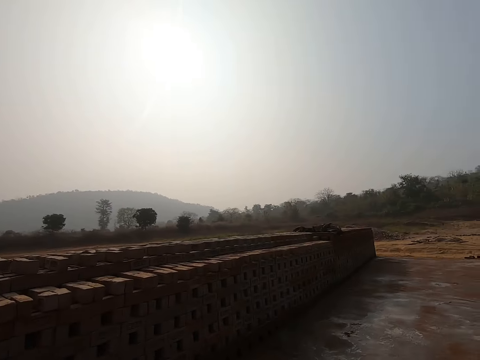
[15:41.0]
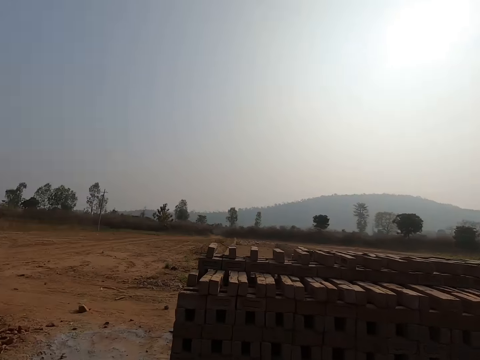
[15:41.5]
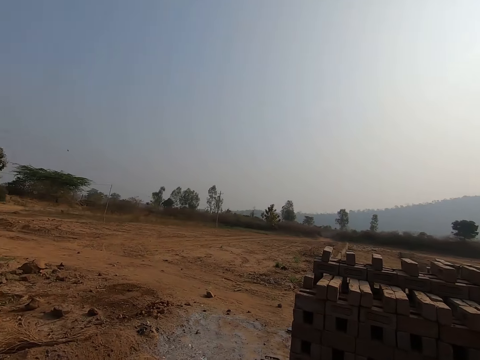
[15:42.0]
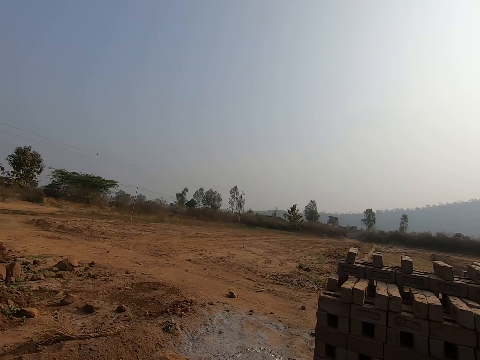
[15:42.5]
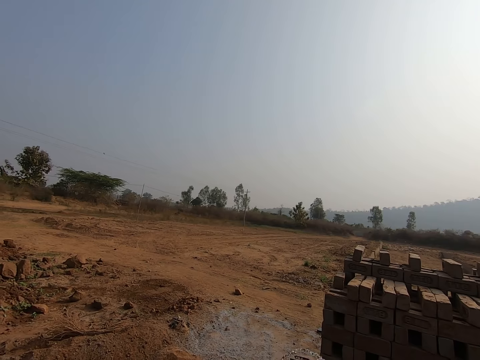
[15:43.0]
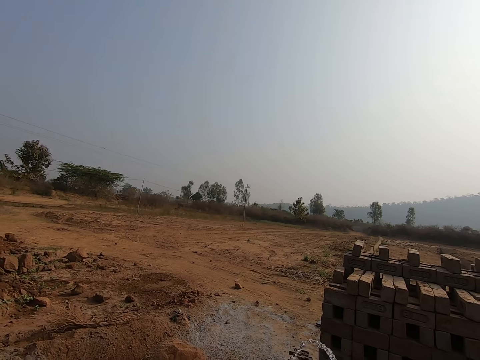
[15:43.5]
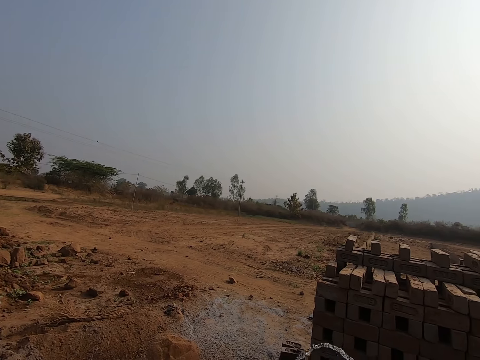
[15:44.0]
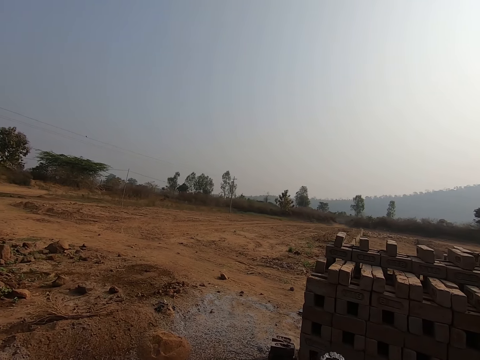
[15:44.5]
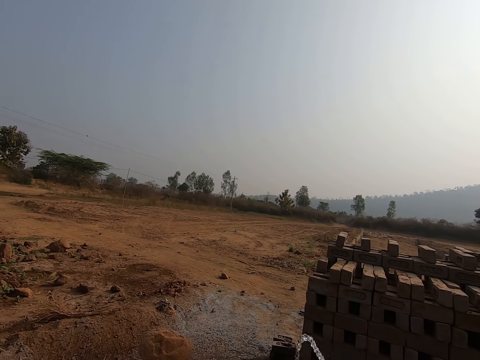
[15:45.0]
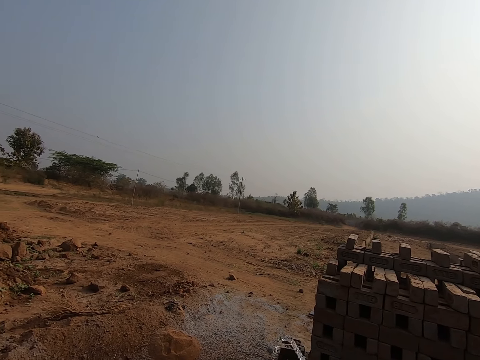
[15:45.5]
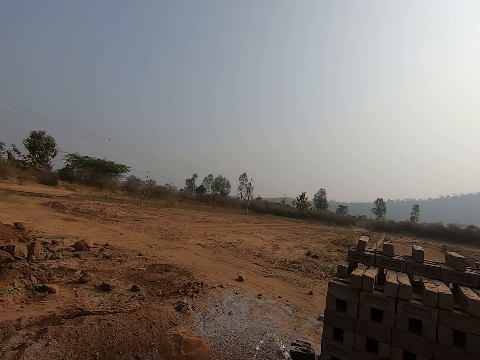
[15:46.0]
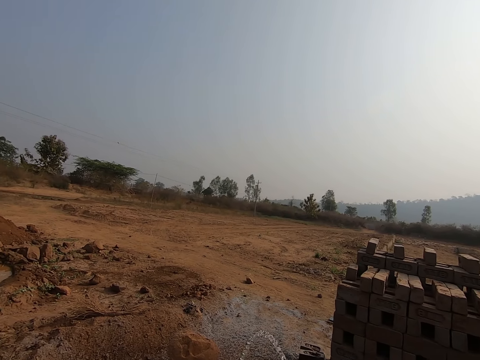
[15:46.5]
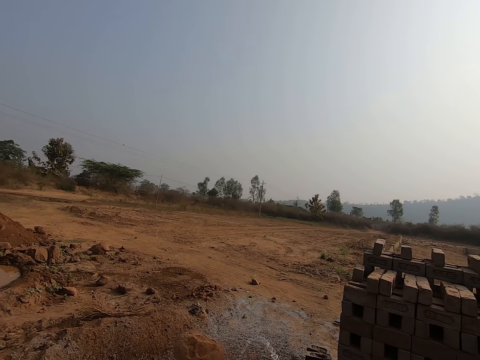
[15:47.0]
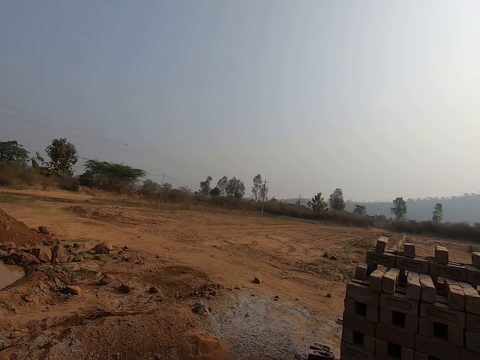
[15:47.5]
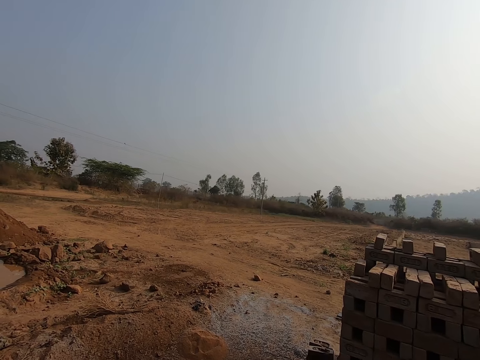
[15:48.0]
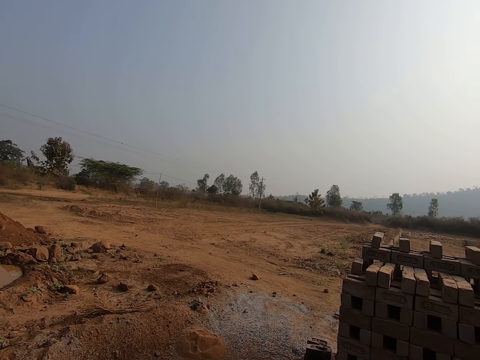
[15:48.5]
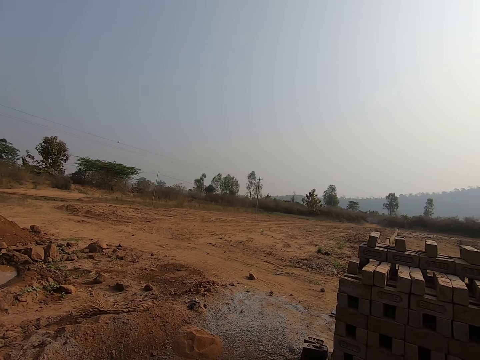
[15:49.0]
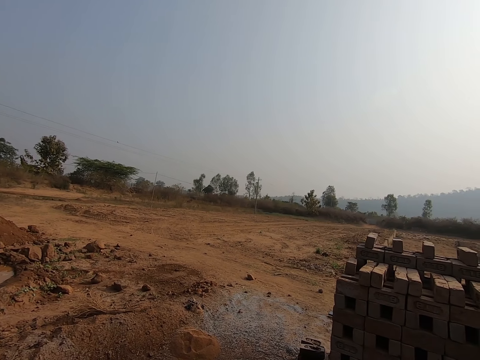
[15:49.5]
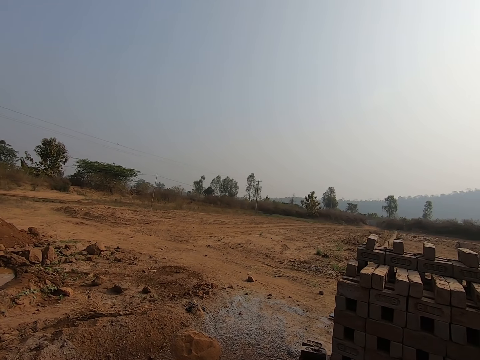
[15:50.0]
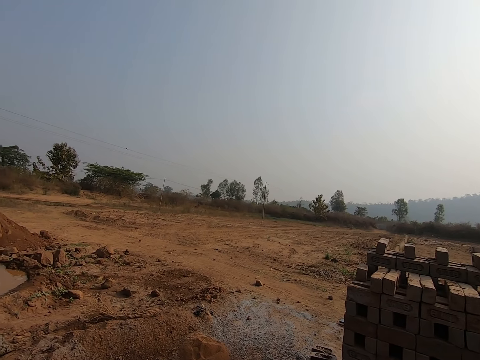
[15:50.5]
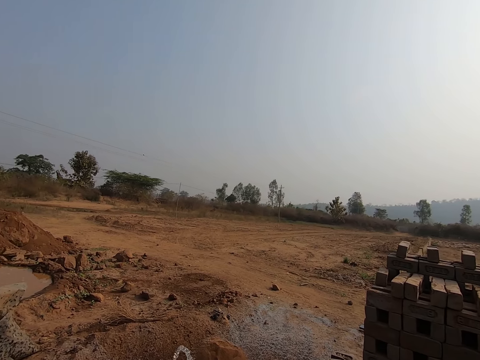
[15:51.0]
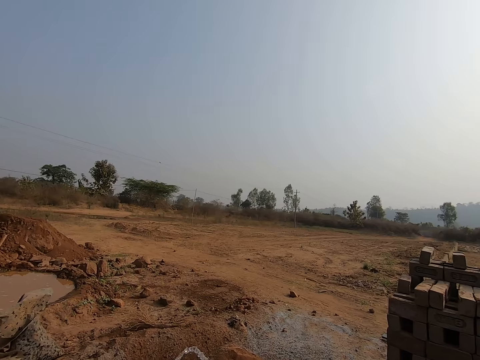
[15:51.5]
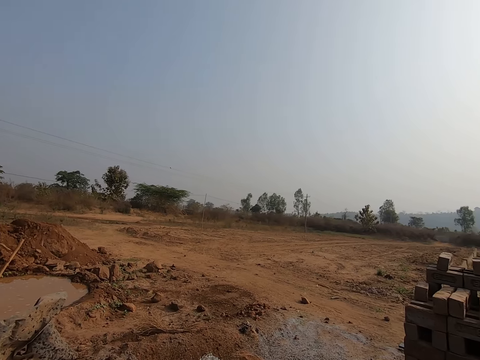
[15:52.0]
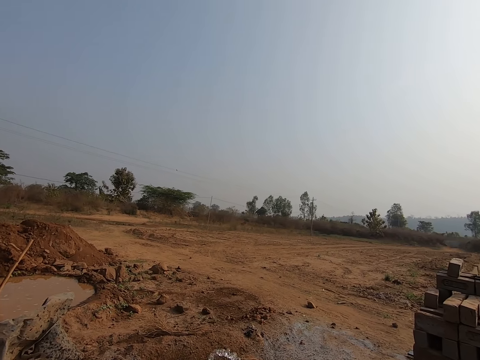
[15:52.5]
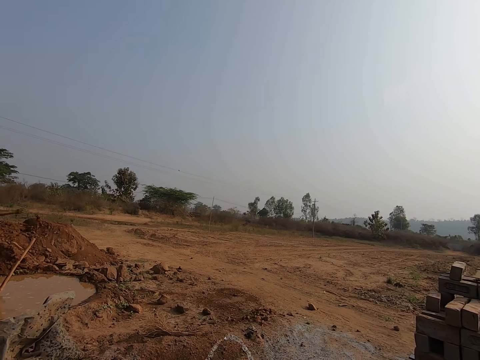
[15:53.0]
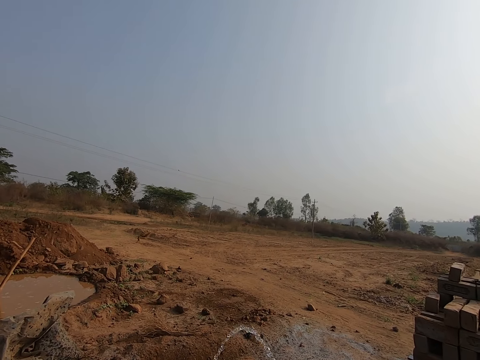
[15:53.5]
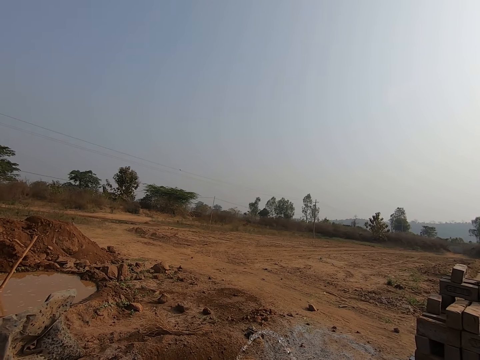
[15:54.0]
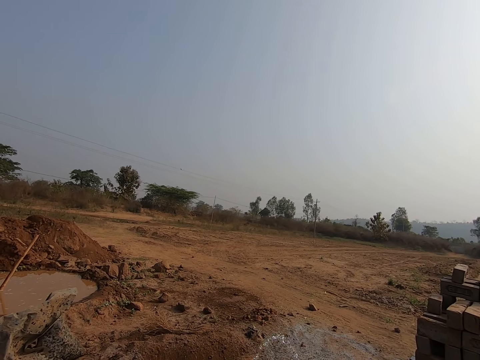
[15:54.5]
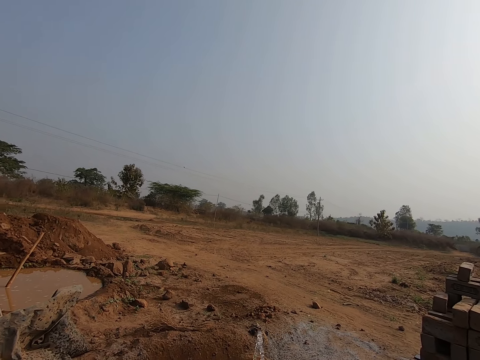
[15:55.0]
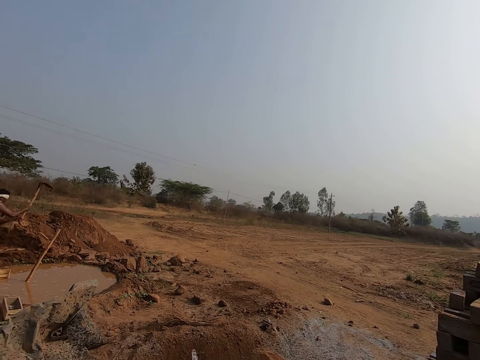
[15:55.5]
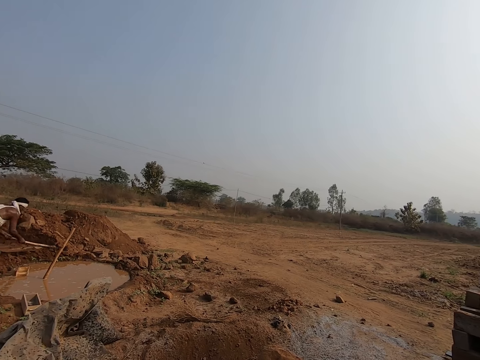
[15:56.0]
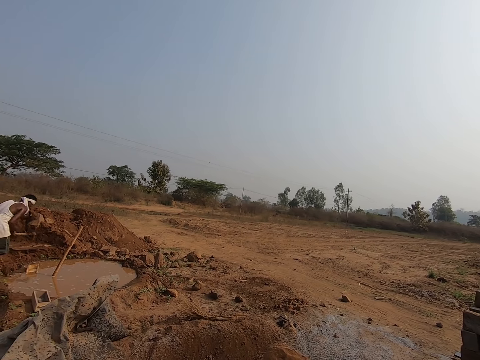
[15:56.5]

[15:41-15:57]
The camera wearer sprinkles water on the ground. They look around. They sprinkle the water on the ground. They look around.

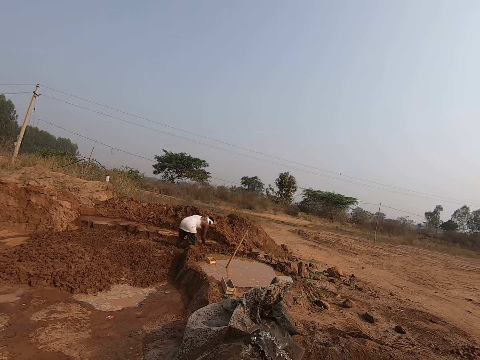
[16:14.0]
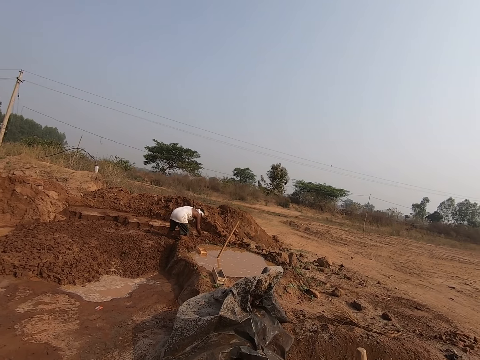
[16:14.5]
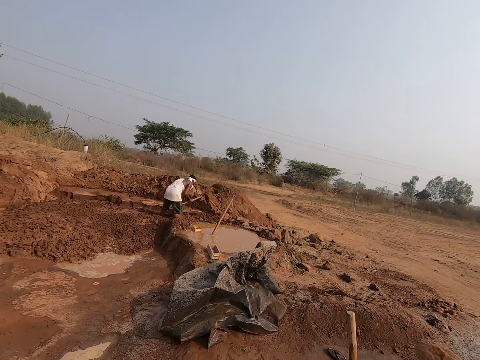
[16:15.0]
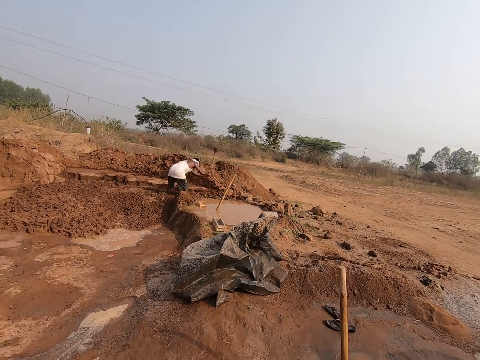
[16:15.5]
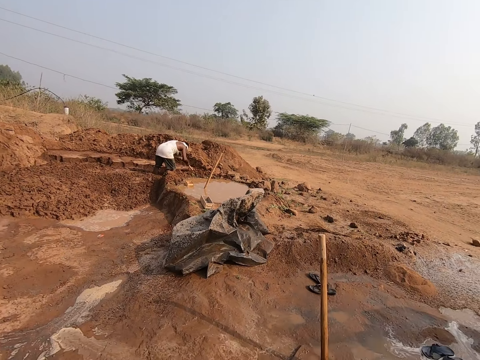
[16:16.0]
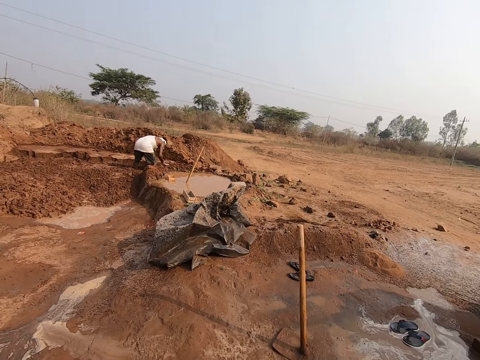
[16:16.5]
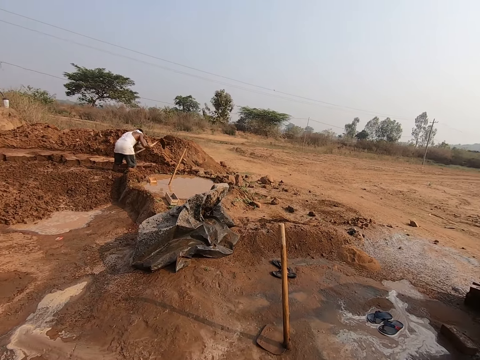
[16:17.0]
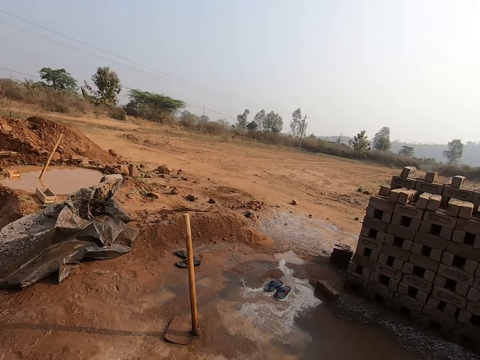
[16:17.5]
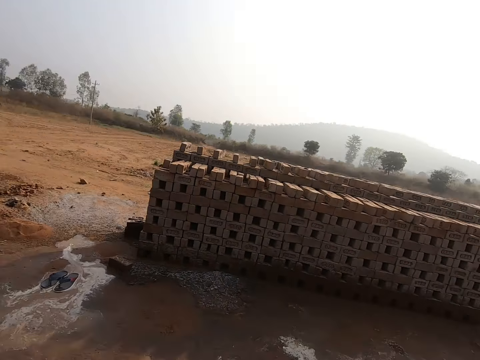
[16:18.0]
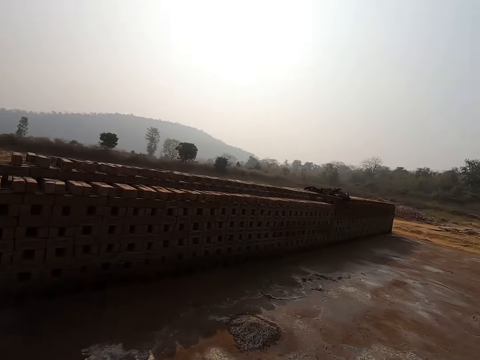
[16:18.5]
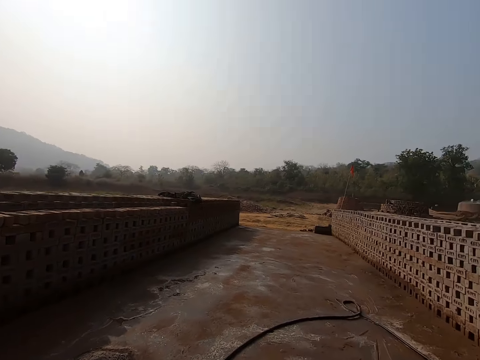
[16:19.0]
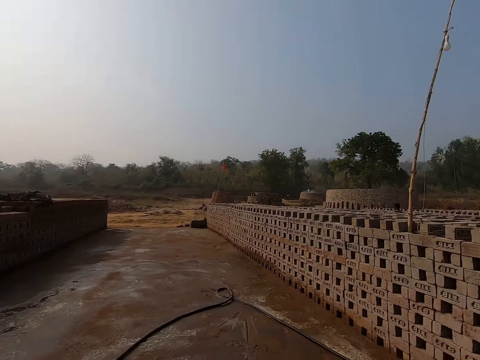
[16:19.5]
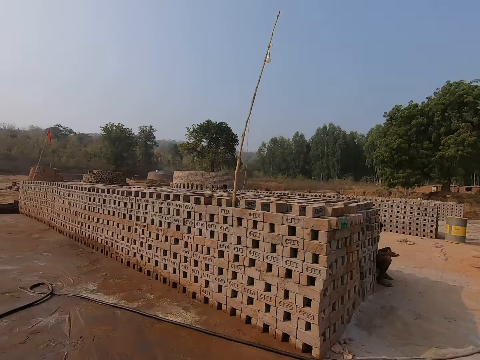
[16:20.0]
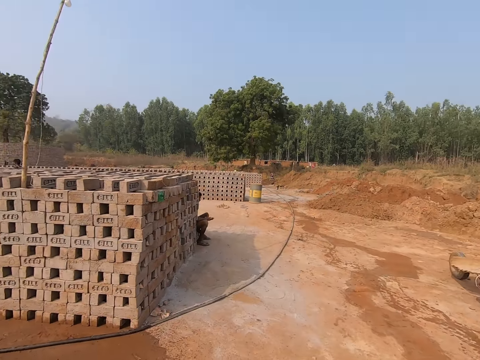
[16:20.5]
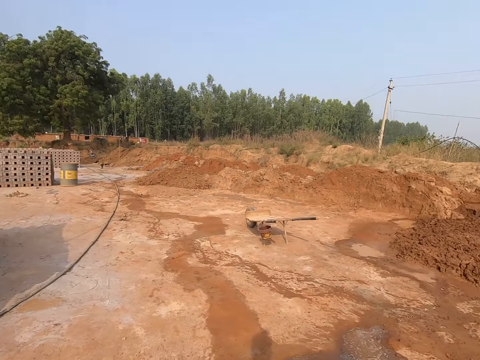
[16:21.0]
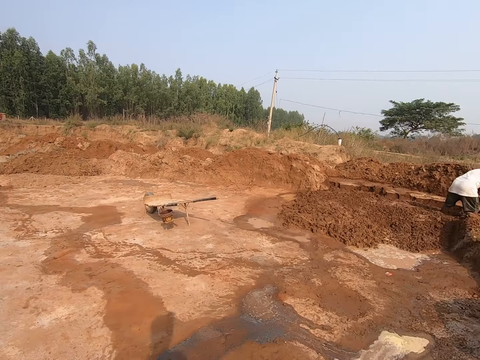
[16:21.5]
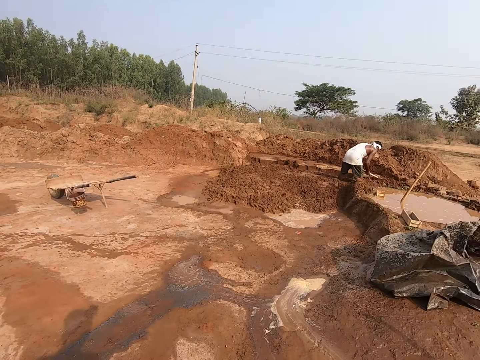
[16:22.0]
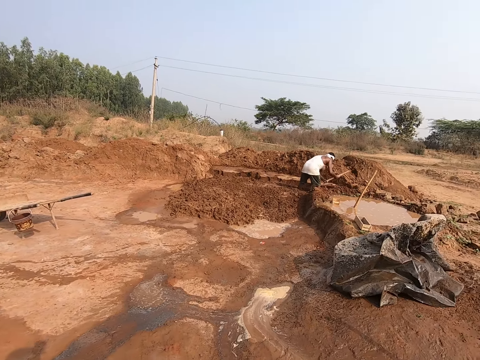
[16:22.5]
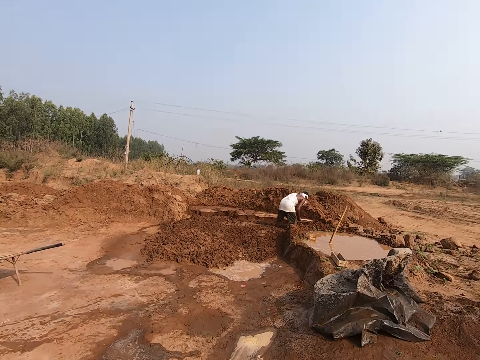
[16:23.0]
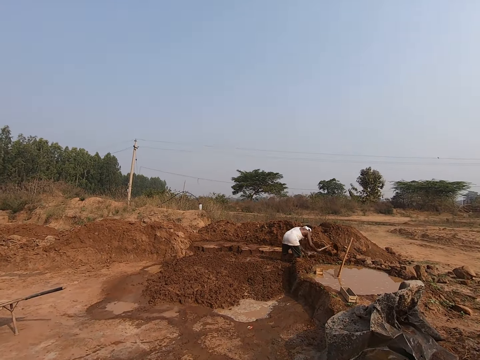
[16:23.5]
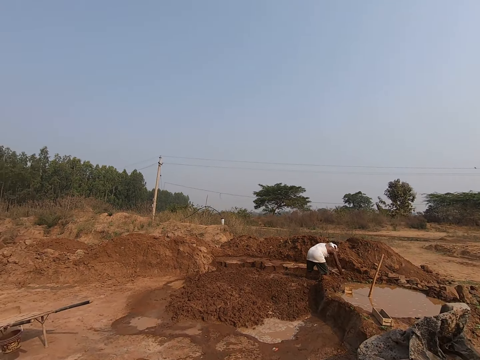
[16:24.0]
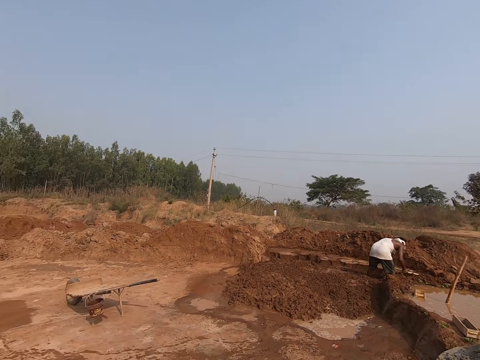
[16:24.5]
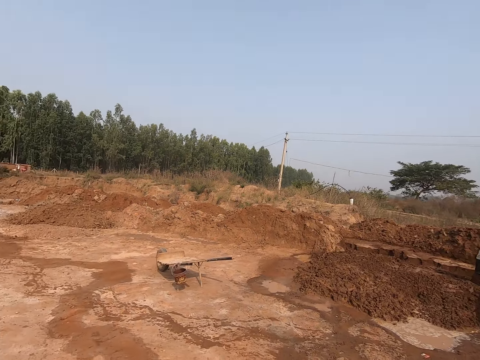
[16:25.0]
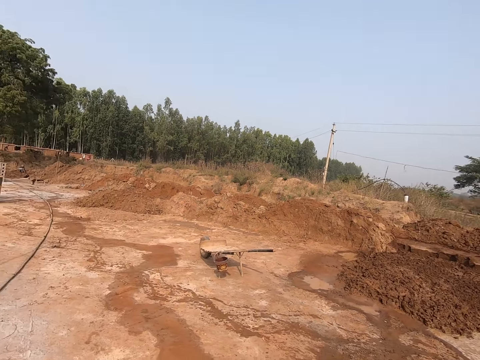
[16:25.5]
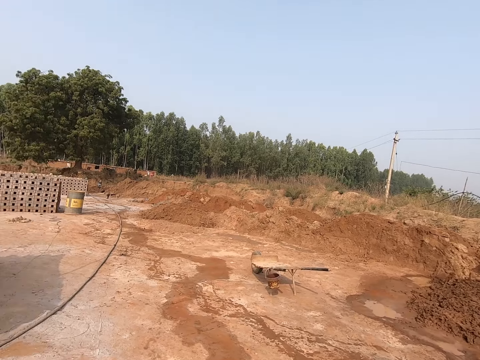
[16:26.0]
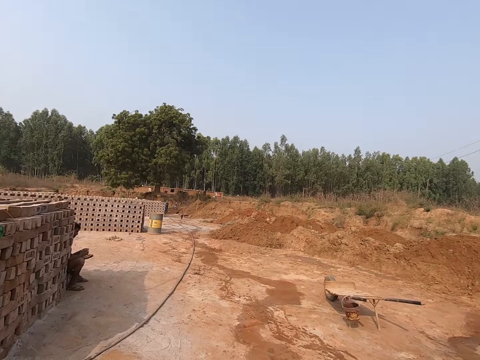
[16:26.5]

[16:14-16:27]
The camera wearer sprinkles water on the ground. They look around. They sprinkle the water on the ground. They look around. They walk around. They look around.
